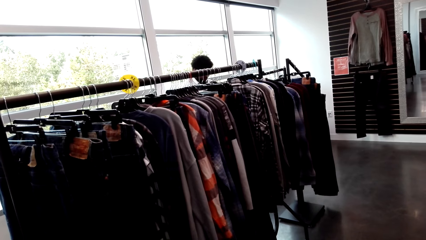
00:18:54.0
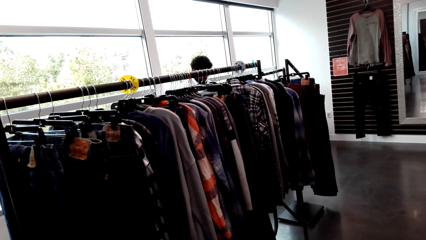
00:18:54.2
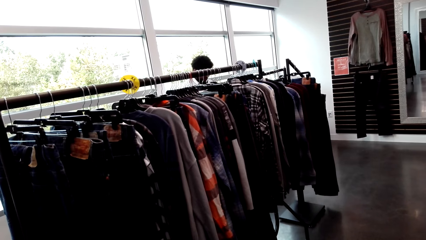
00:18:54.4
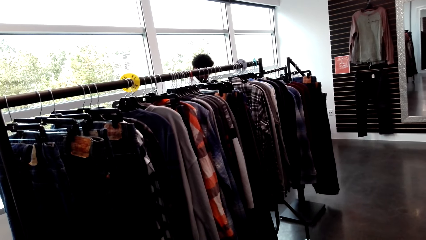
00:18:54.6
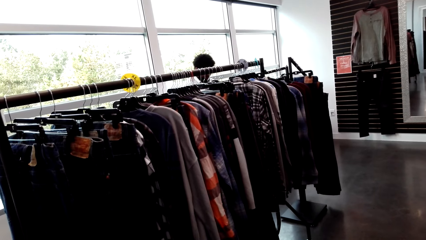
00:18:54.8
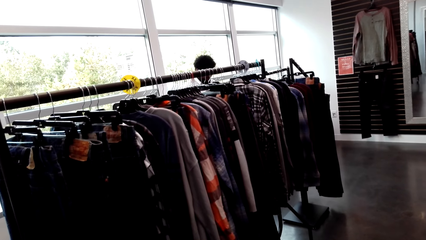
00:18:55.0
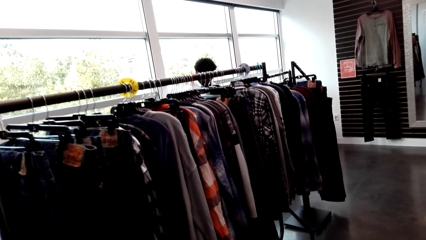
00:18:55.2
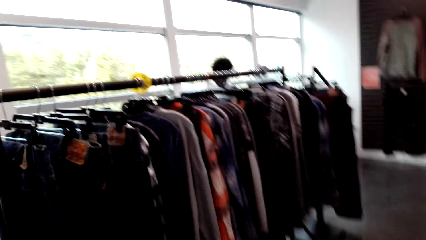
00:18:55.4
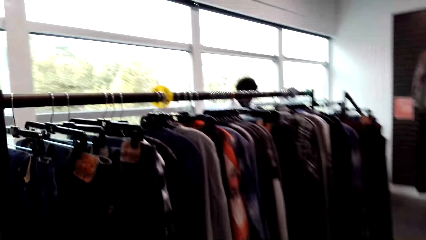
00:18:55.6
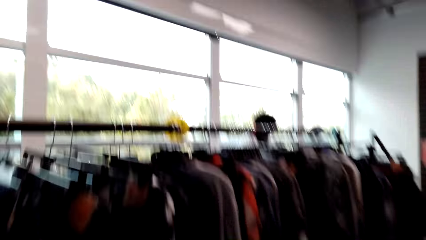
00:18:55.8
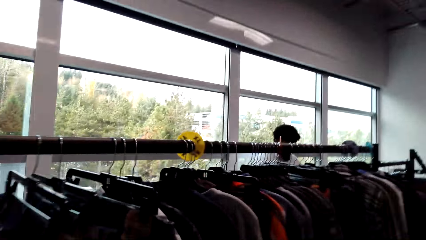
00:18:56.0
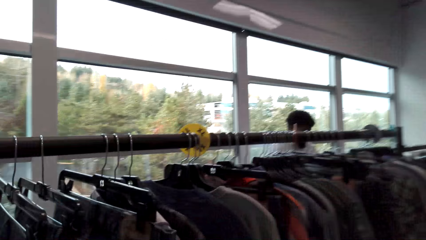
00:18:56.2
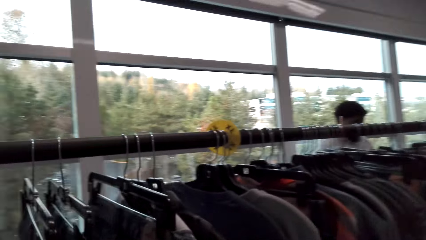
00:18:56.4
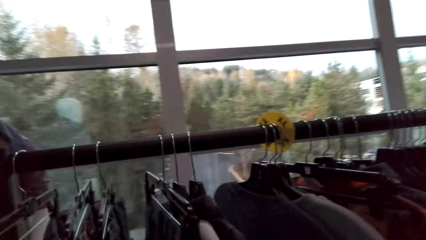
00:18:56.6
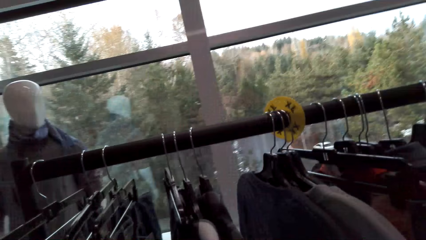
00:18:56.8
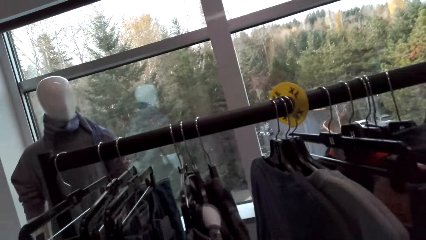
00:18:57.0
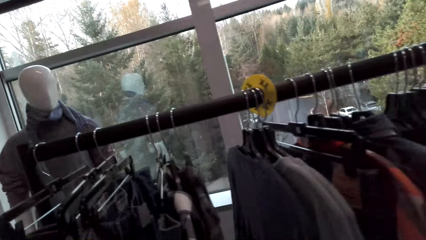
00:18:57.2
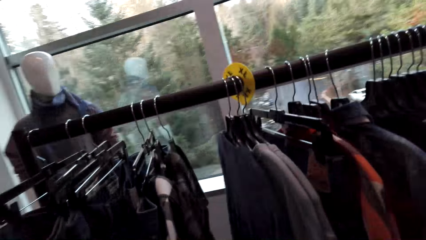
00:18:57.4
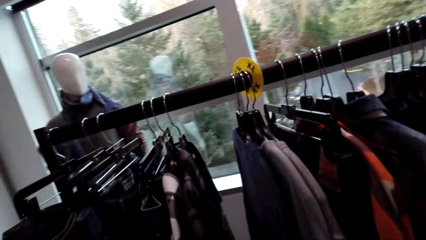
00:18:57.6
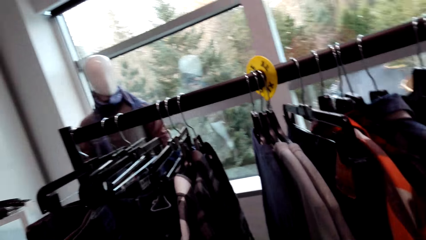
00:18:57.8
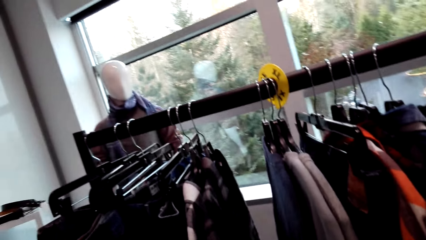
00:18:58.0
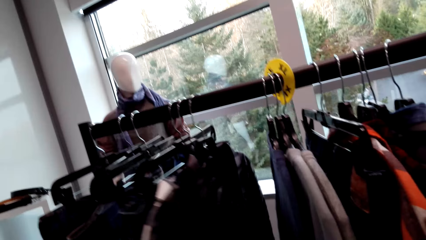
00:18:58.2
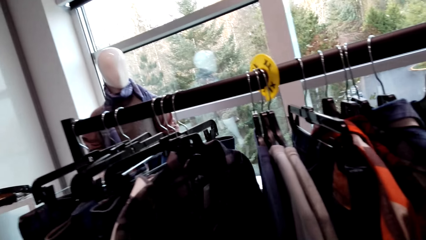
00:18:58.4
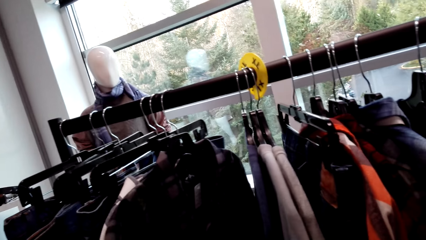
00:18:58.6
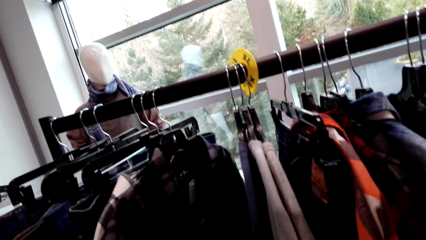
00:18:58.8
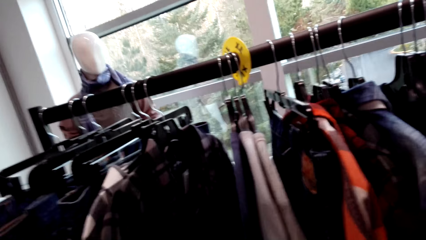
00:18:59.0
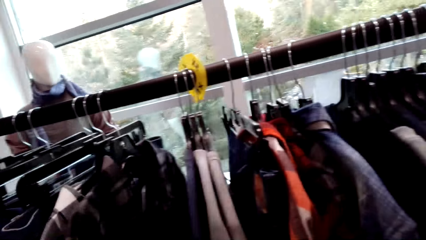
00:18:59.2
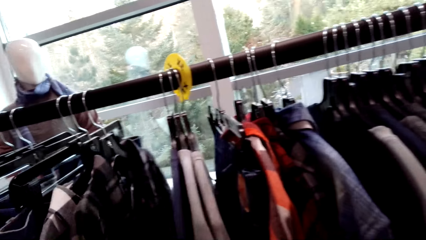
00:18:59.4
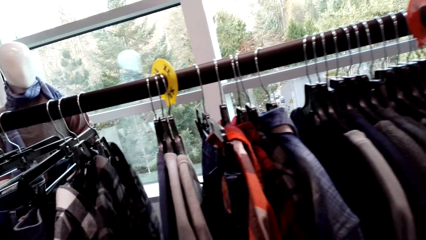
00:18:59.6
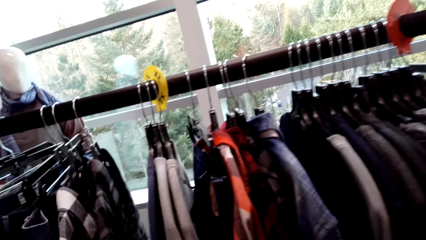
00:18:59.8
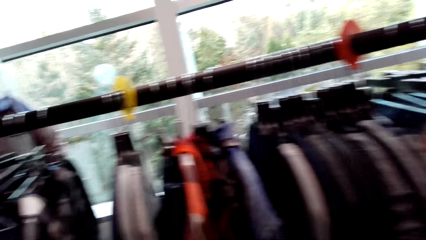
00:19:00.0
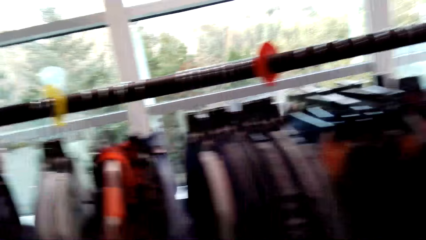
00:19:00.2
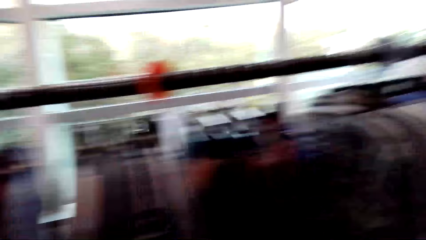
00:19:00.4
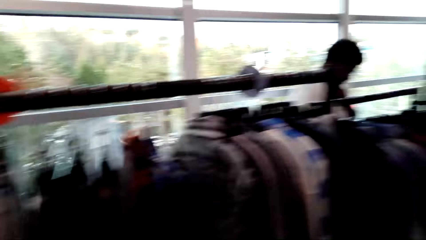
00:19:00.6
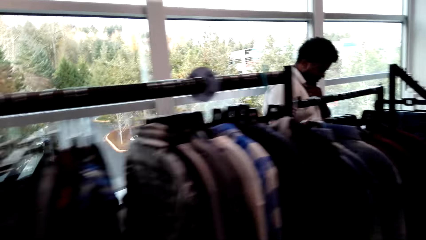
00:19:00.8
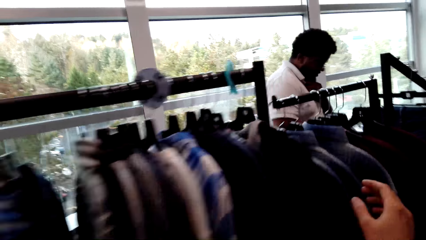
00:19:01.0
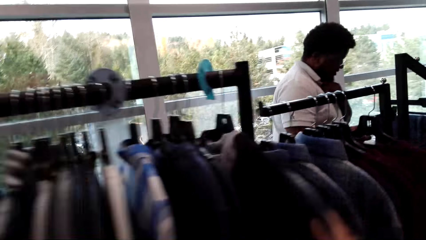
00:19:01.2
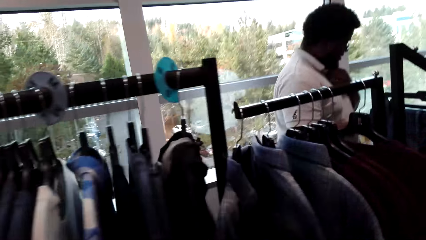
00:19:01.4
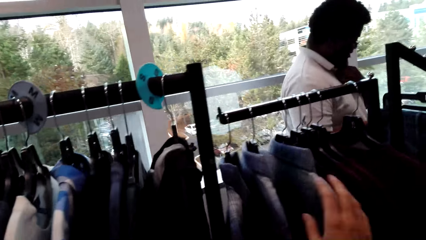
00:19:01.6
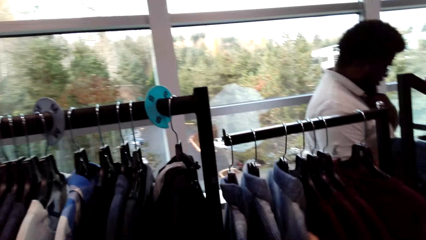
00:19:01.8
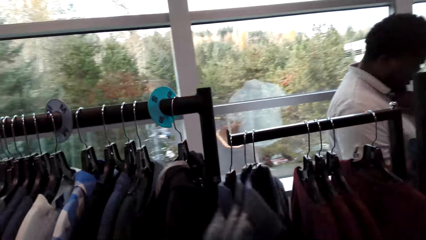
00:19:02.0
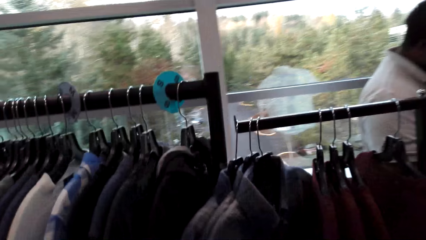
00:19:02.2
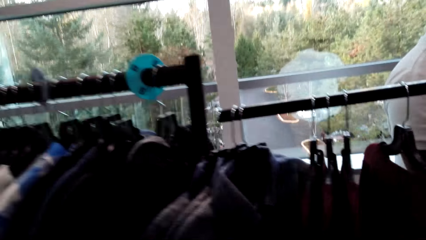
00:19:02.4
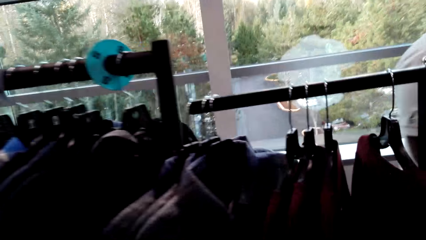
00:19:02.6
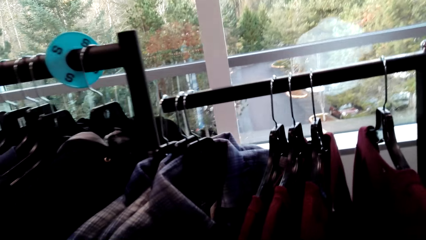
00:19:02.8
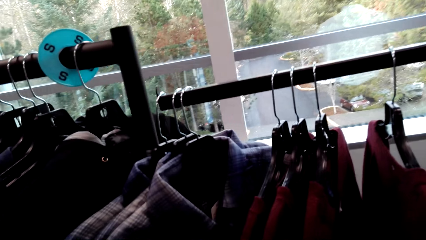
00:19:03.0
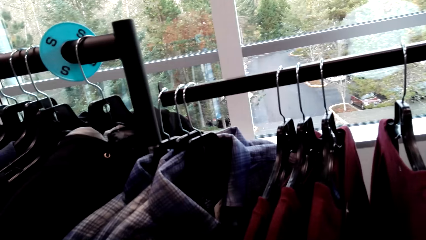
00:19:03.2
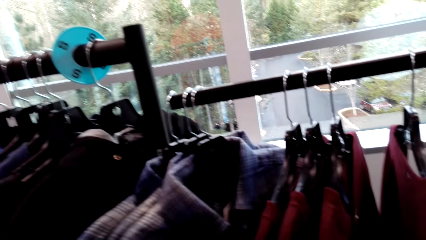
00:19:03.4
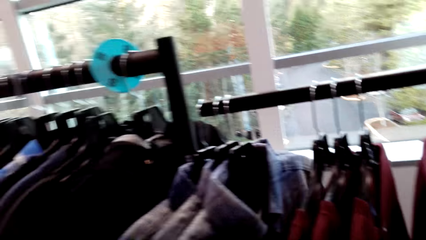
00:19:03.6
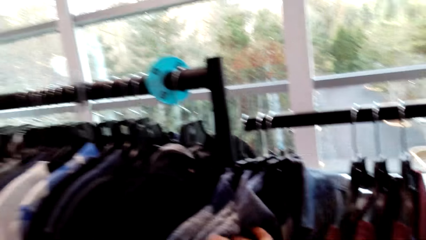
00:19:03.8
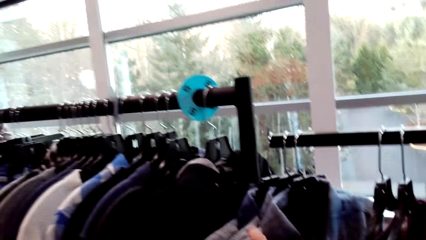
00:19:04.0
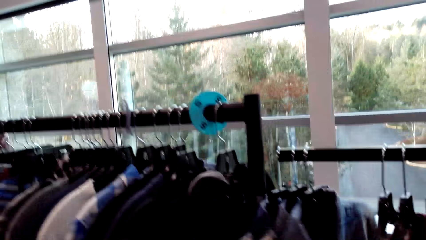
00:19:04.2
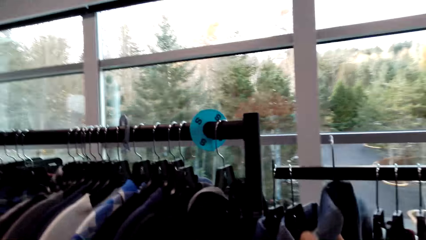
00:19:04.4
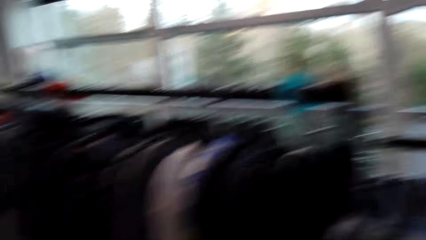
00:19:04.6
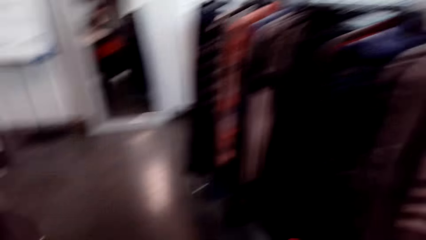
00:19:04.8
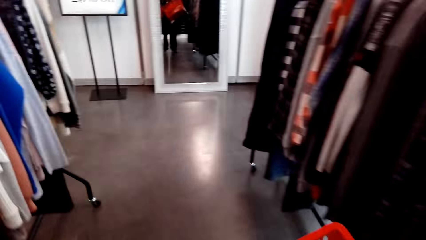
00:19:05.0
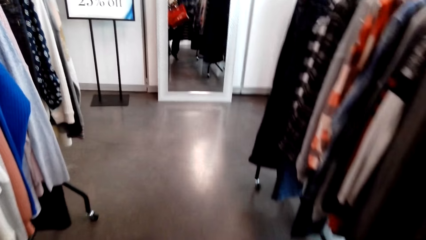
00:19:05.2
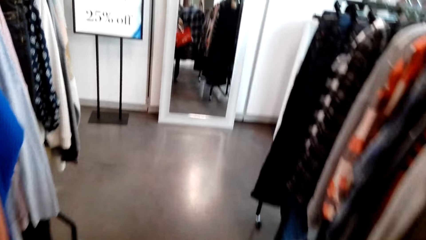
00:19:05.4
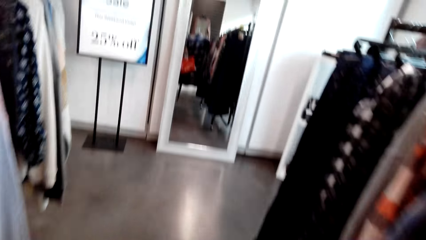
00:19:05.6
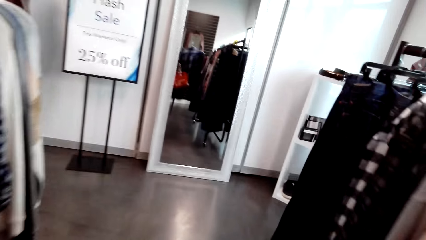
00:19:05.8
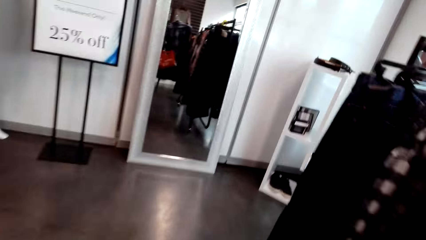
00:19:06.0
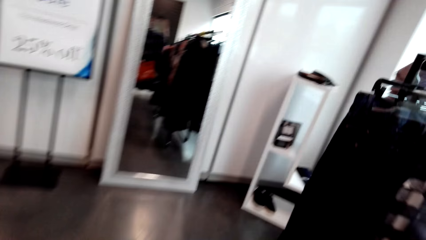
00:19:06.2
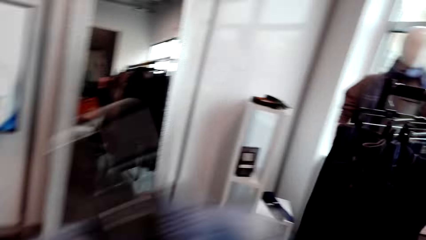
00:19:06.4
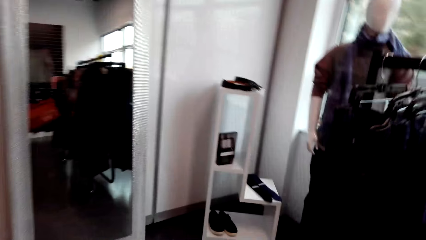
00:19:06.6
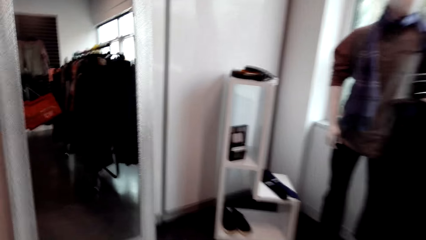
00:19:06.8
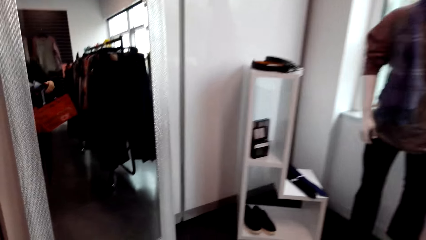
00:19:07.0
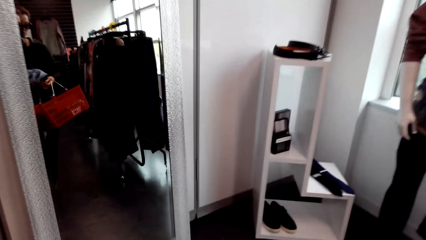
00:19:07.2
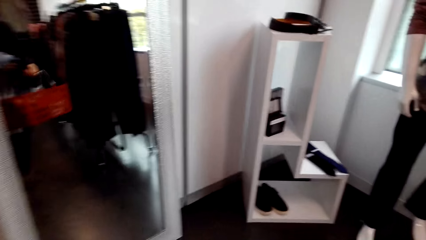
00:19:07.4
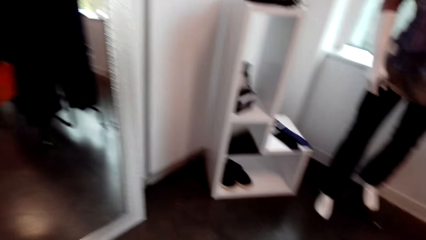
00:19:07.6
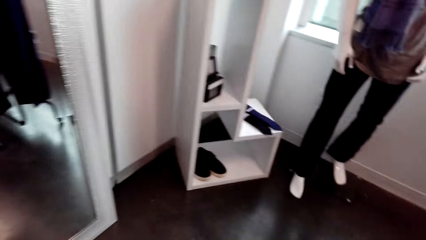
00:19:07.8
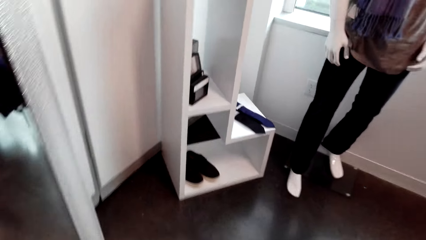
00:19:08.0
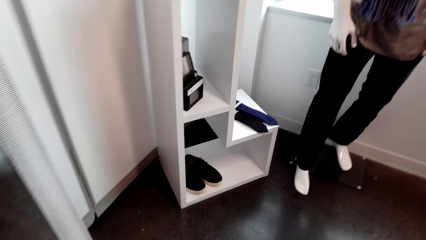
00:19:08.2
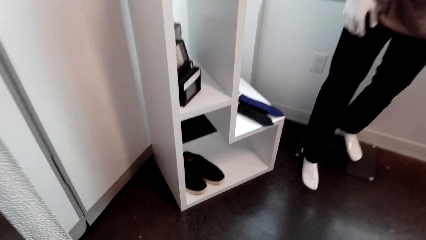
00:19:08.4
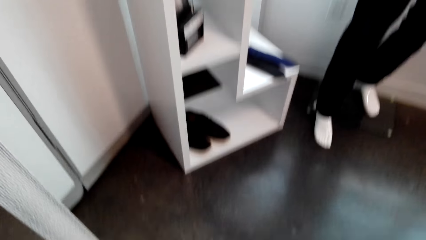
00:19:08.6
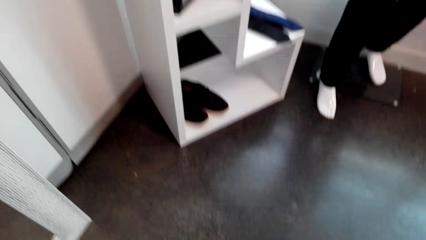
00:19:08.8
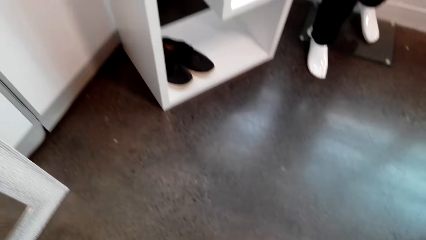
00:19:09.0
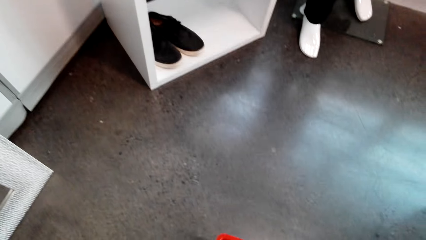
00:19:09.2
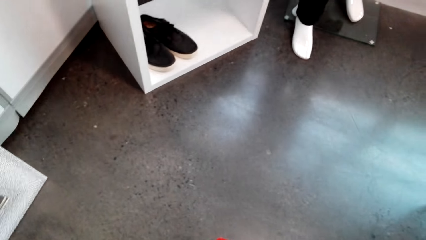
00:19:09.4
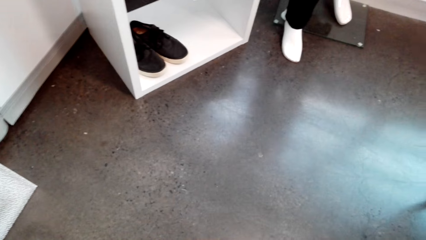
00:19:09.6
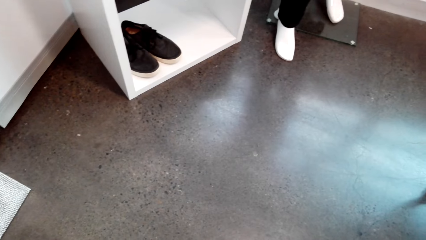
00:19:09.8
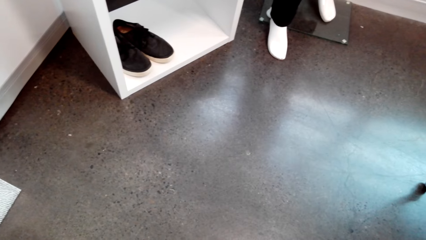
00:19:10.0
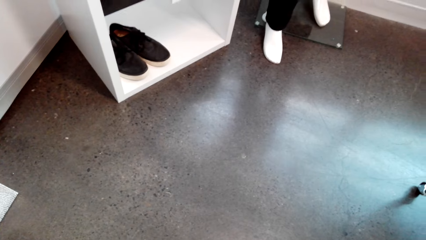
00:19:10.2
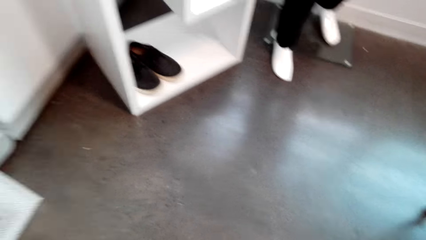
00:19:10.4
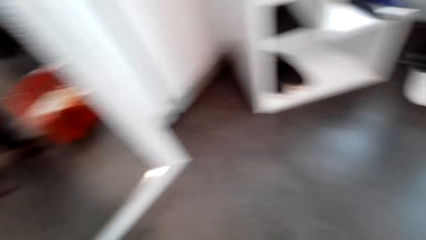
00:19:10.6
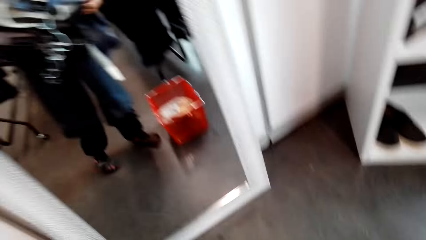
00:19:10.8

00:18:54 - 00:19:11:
The camera wearer checks out the clothes. They pick a shirt. They pick the shirt again.
